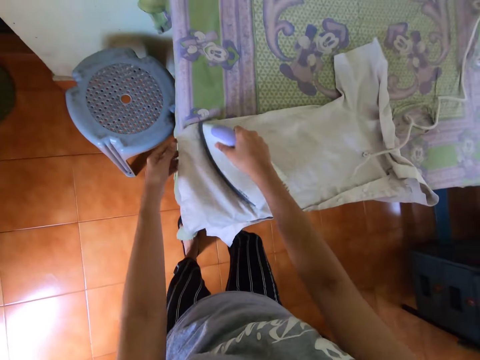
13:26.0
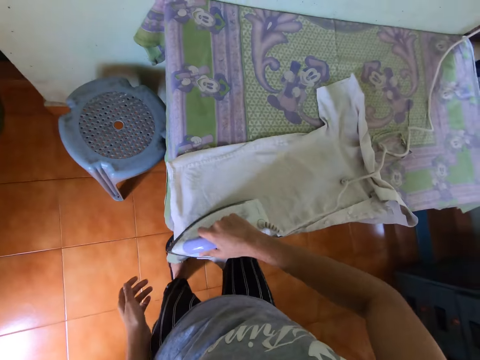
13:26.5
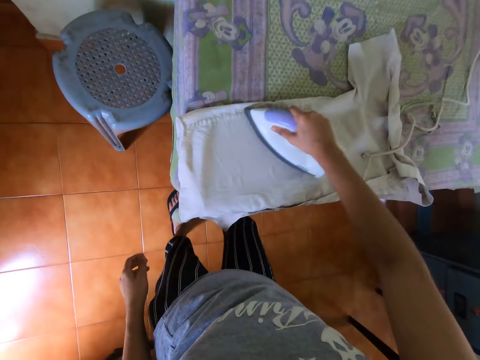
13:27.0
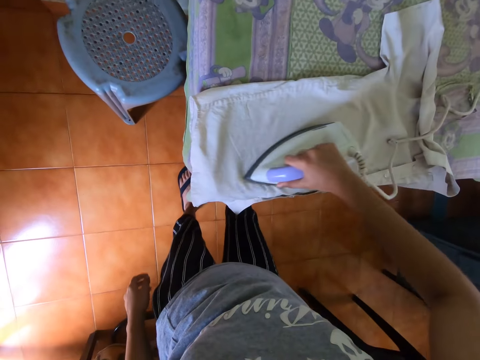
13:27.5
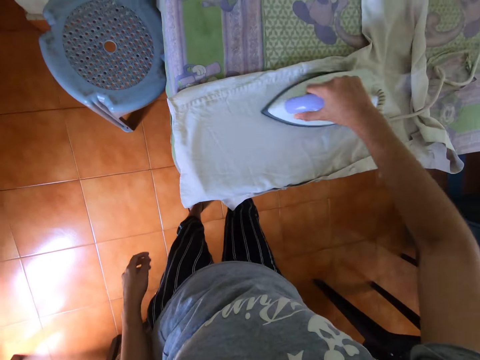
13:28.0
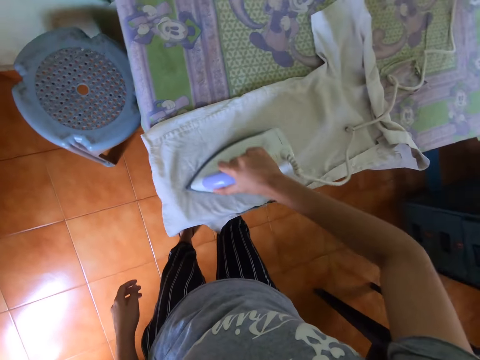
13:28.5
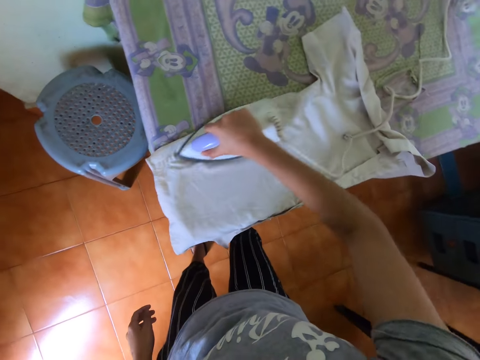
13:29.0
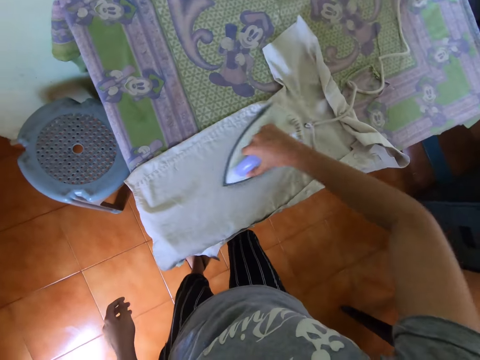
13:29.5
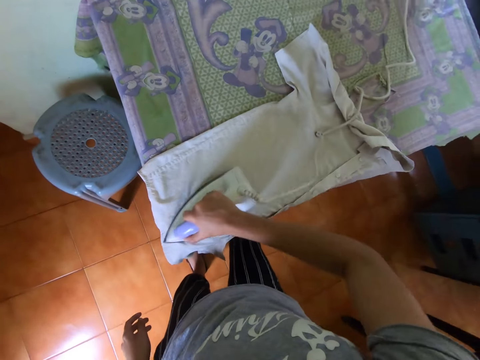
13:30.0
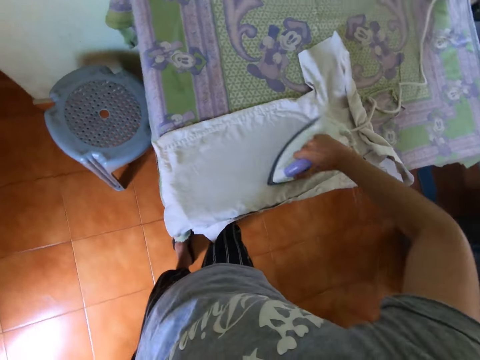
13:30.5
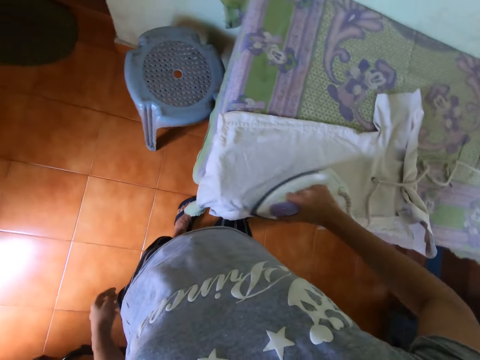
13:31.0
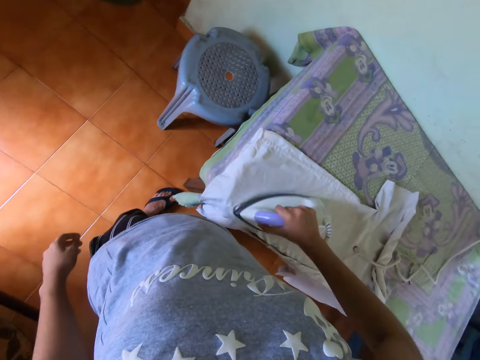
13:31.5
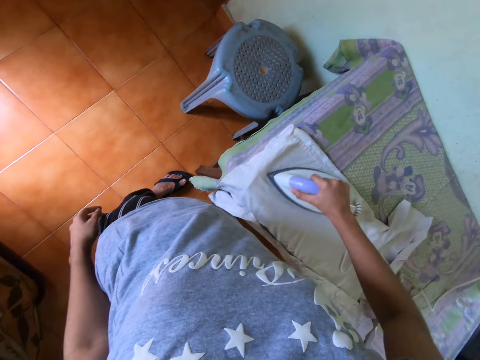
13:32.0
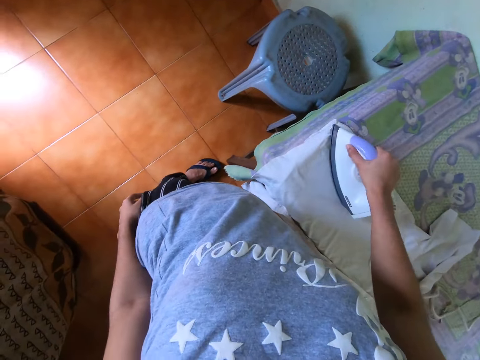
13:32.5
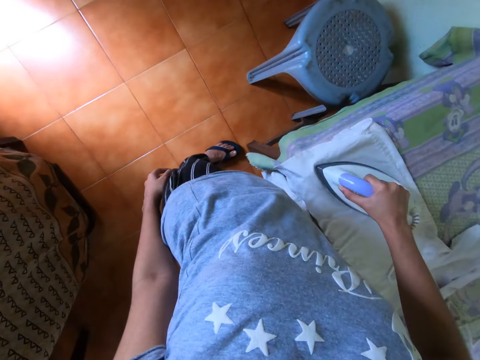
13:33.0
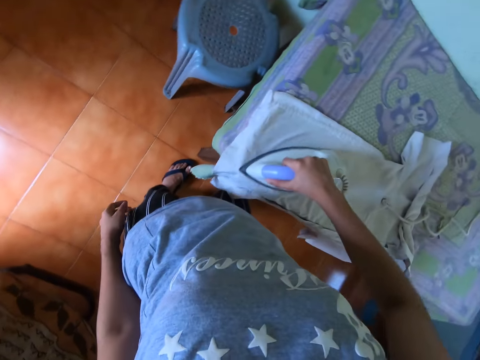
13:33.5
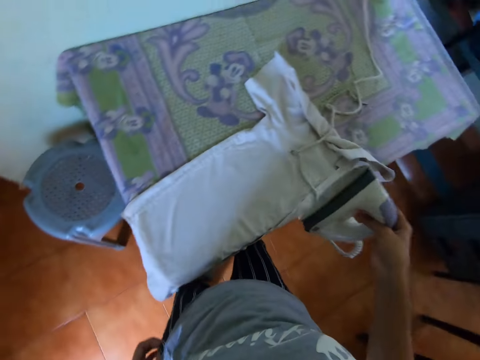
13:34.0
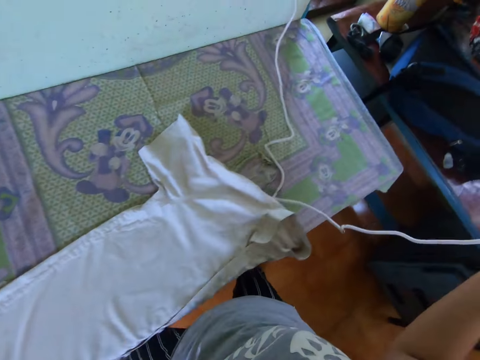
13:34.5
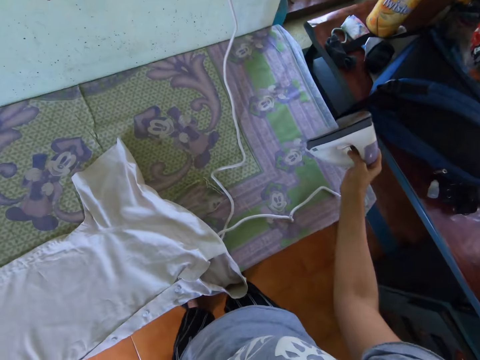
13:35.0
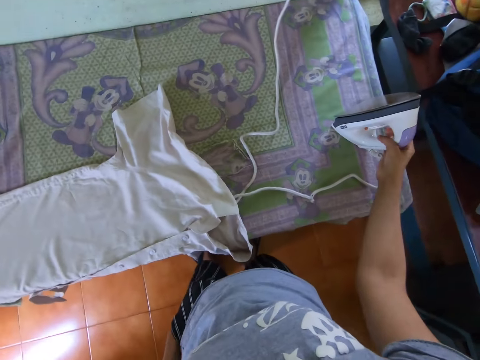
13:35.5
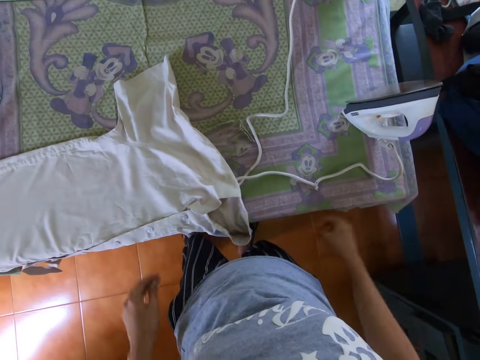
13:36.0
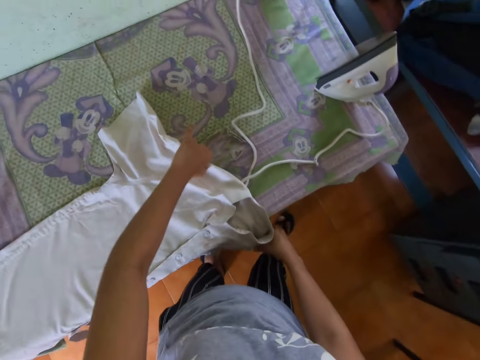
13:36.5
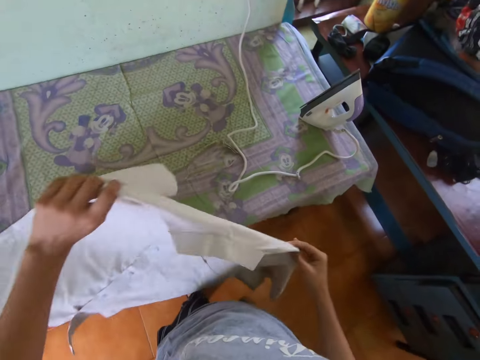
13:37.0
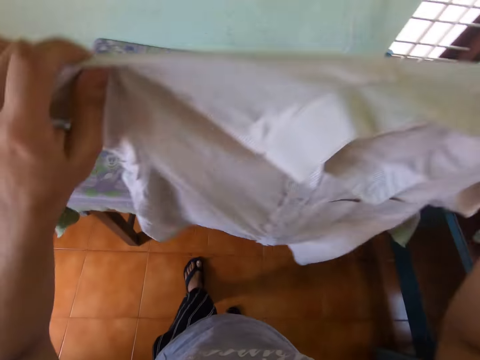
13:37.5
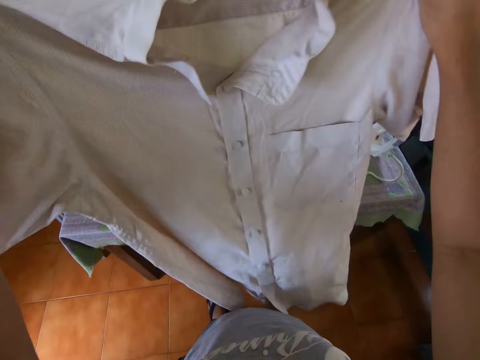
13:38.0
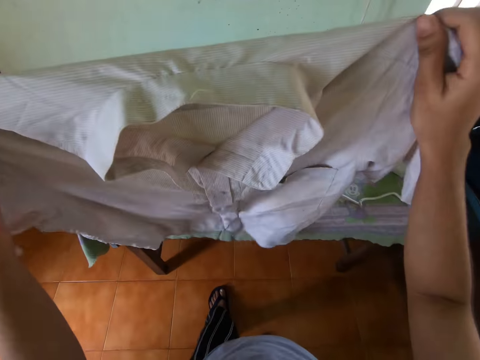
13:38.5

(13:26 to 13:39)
The camera wearer drops the iron on the ironing table with her right hand. She lifts up the shirt from the ironing table with her hands.

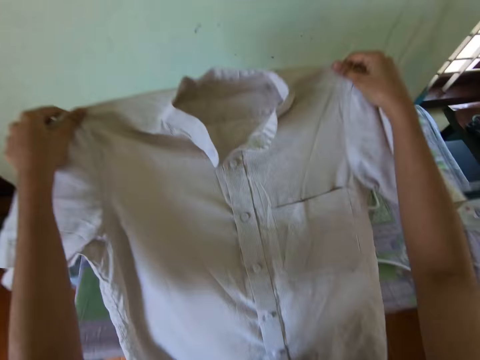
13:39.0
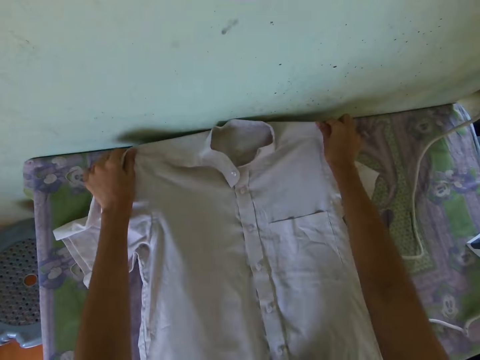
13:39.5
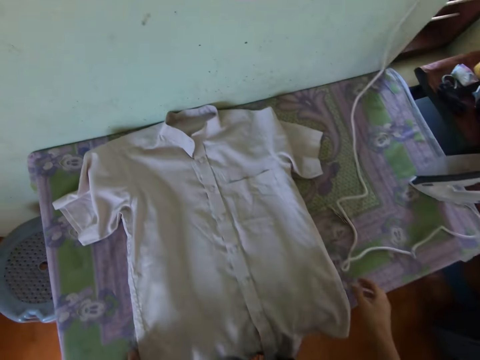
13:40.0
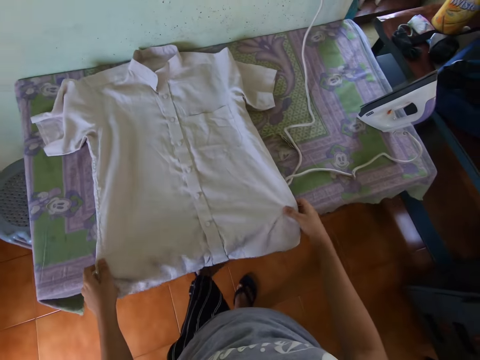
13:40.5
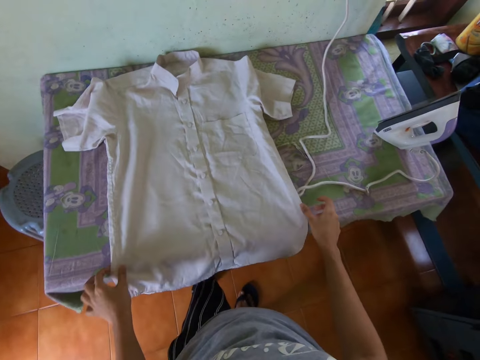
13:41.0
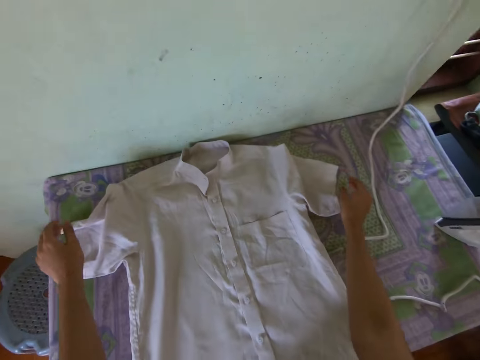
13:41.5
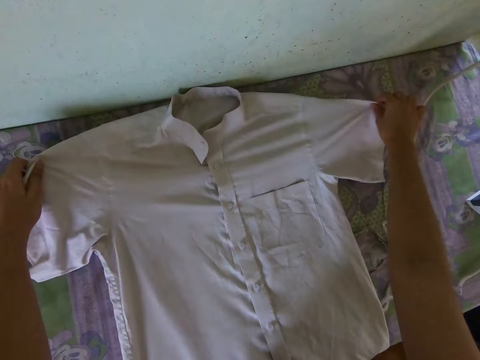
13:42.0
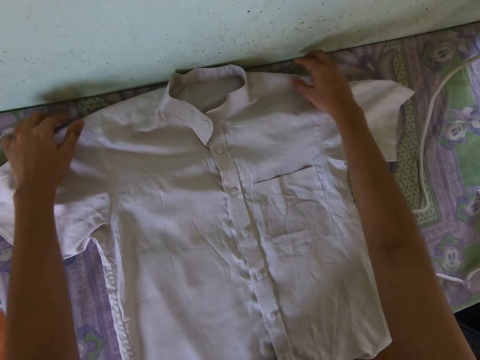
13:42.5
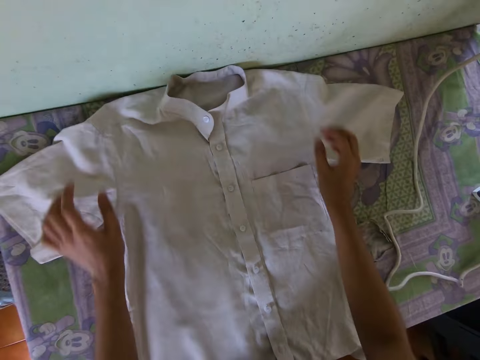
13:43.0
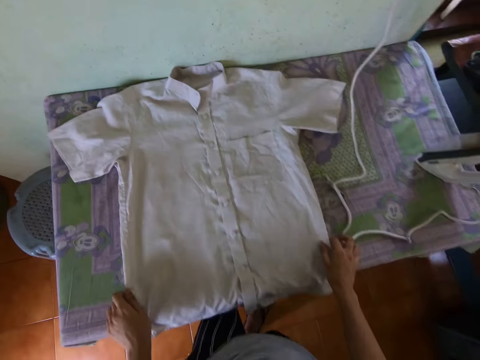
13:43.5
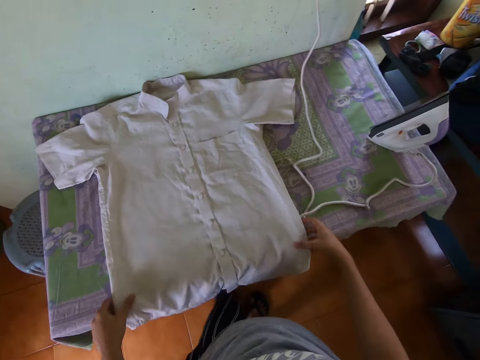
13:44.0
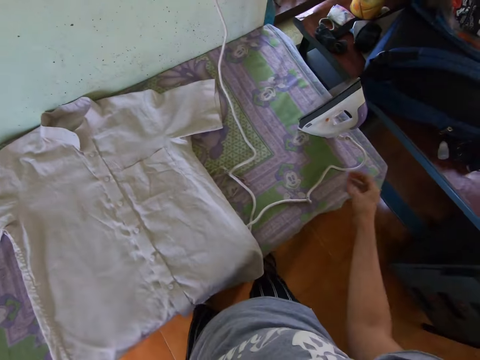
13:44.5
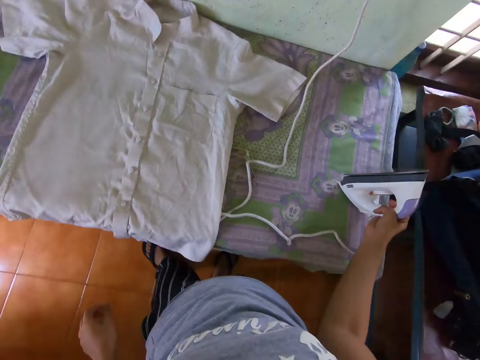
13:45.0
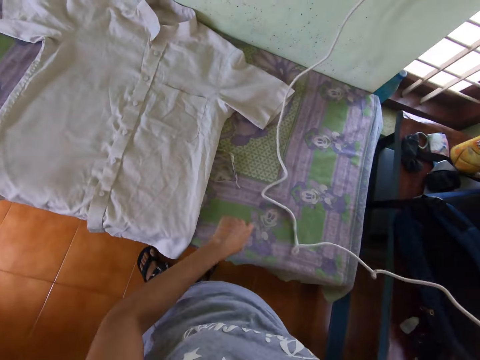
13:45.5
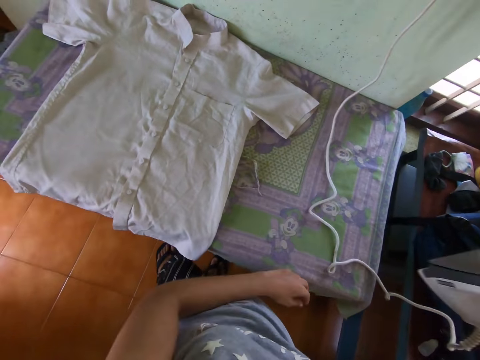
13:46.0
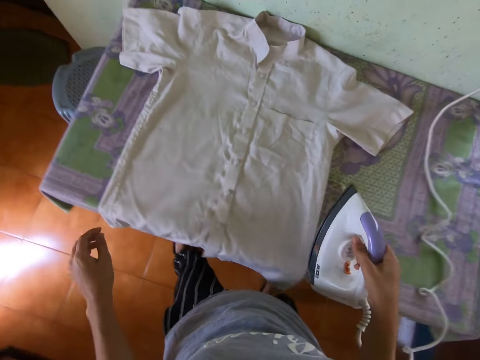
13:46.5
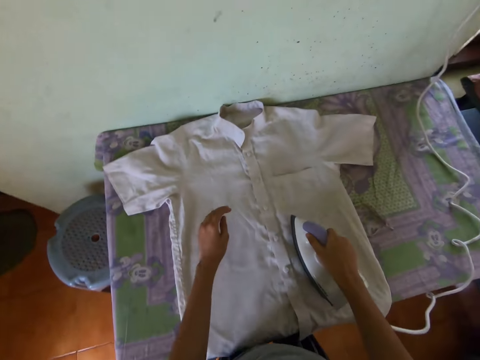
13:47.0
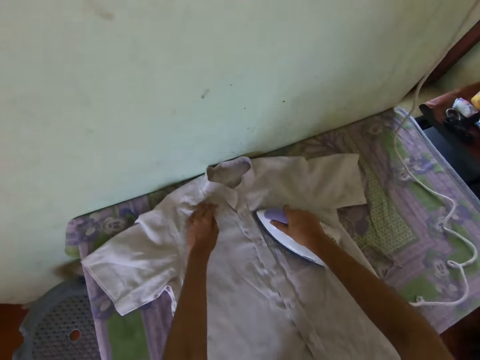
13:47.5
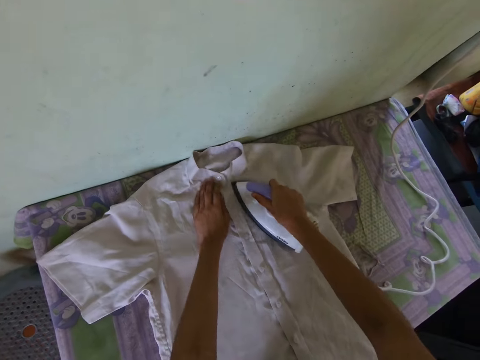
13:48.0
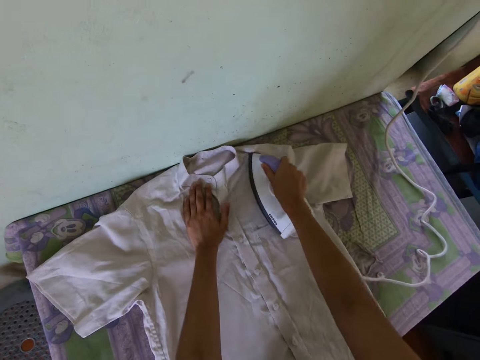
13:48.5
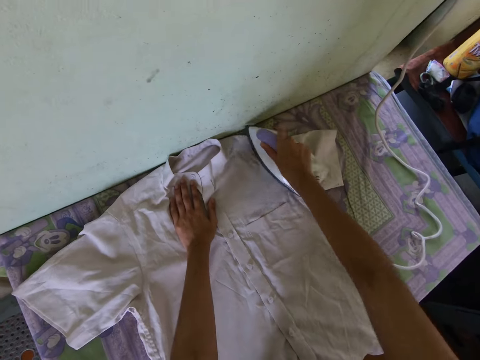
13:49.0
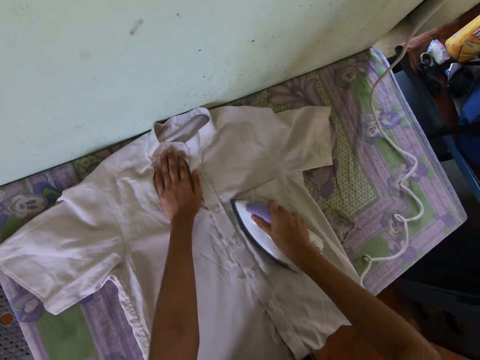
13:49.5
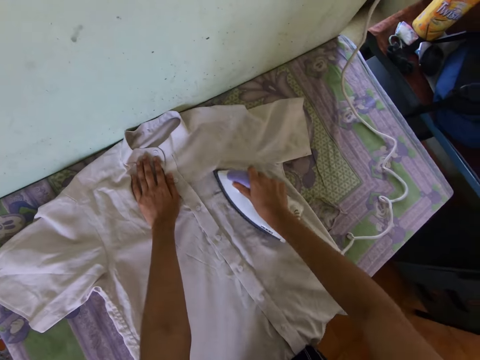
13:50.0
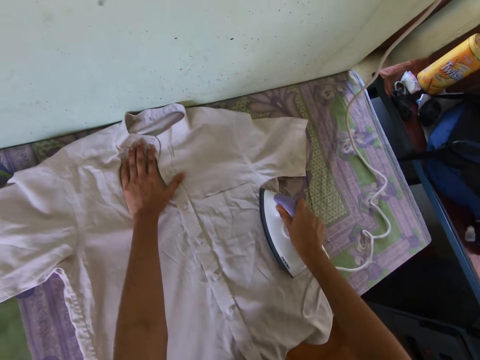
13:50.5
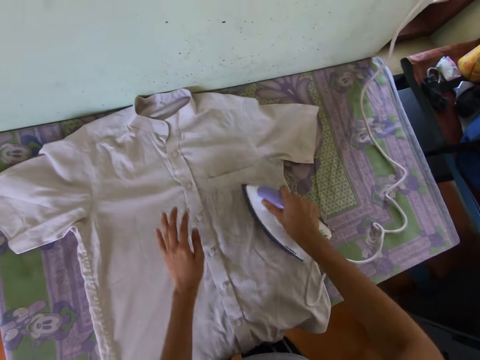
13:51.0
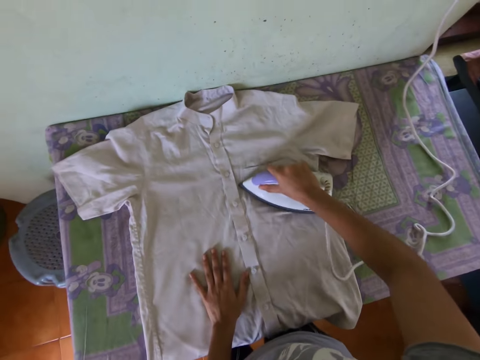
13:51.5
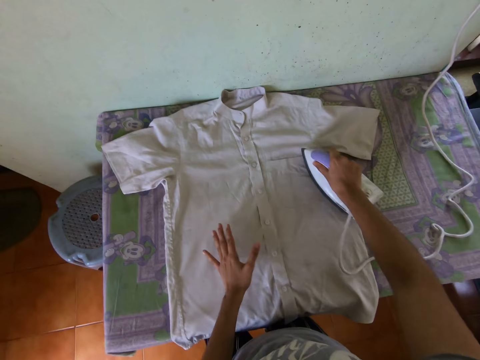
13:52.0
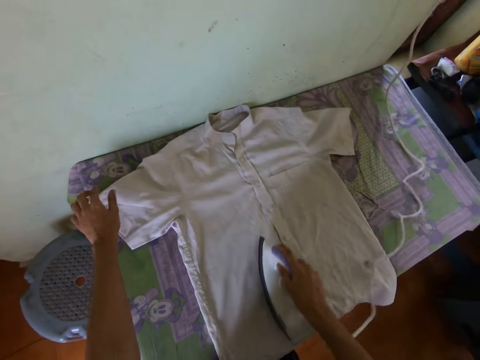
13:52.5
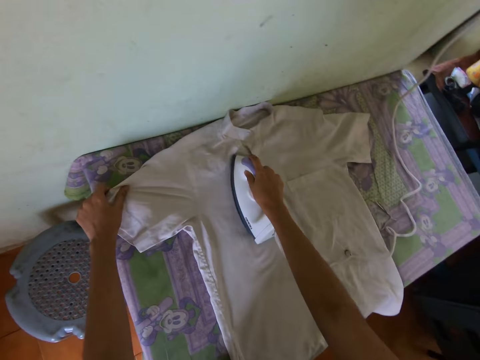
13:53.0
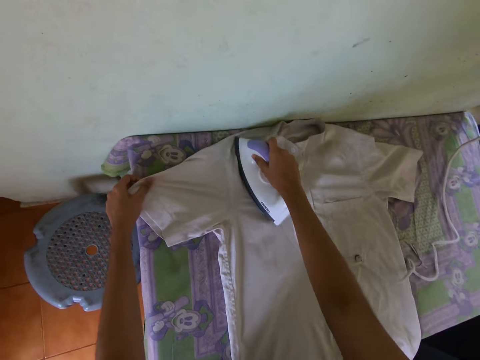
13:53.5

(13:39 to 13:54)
The camera wearer drops the shirt on the ironing table with both hands. She adjusts the shirt on the ironing table with her hands. She picks up the iron from the ironing table with her right hand. She picks up the iron from the table with her right hand. She wipes the table with her left hand. She irons the shirt with the iron in her right hand. She touches the shirt with her left hand. She adjusts the shirt with her left hand.
